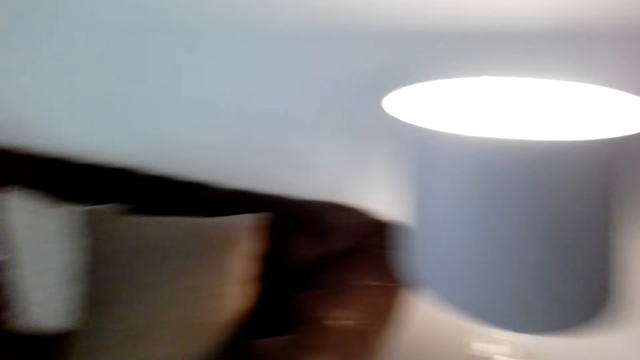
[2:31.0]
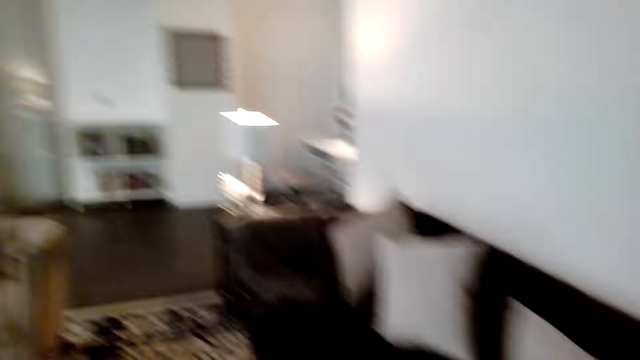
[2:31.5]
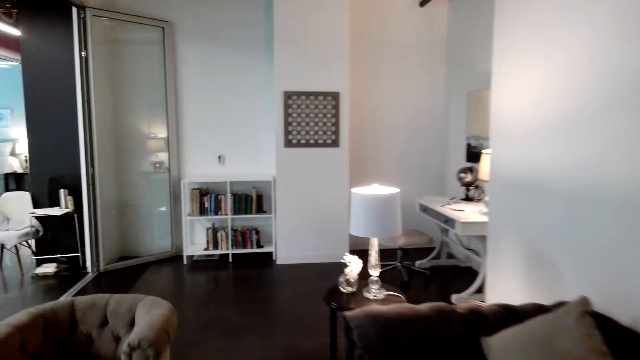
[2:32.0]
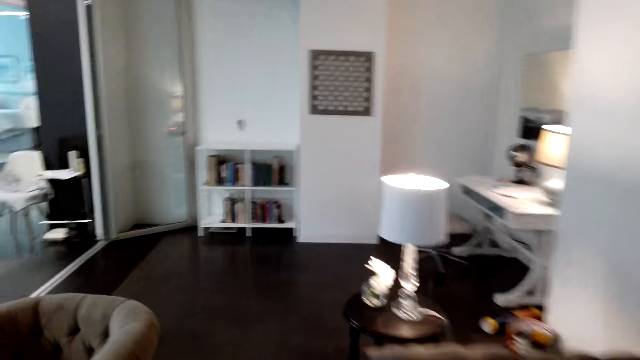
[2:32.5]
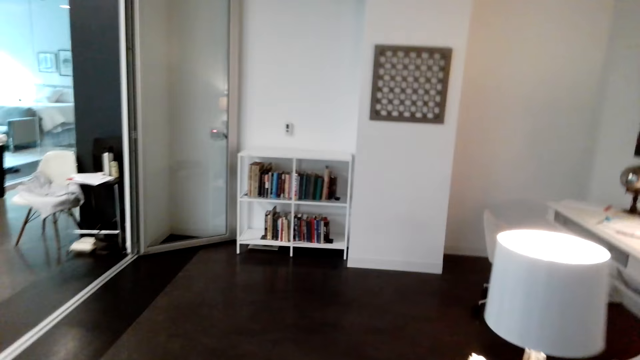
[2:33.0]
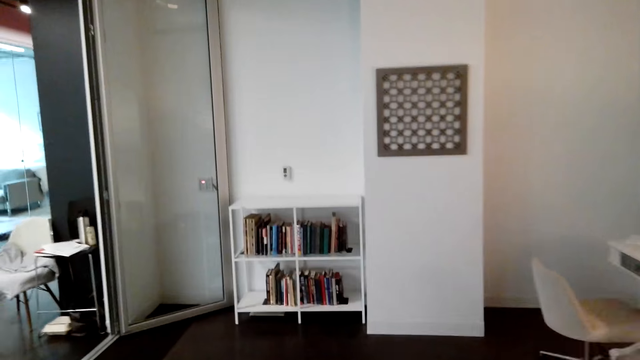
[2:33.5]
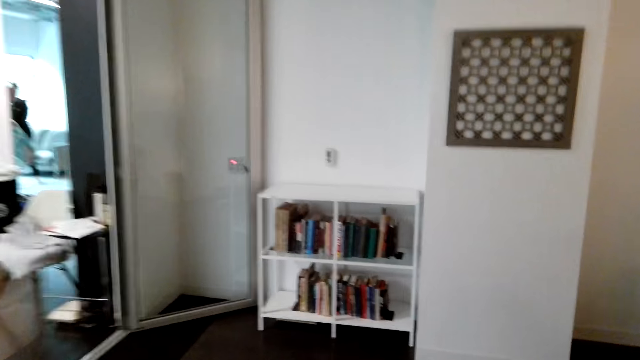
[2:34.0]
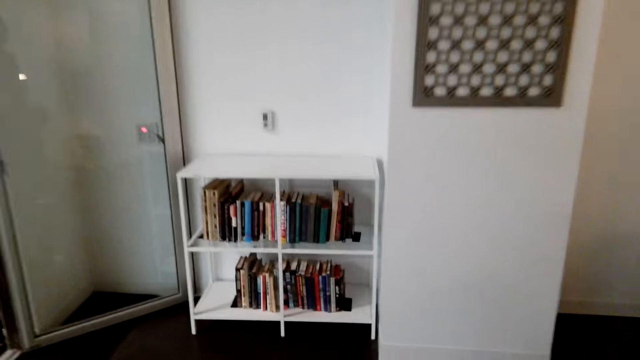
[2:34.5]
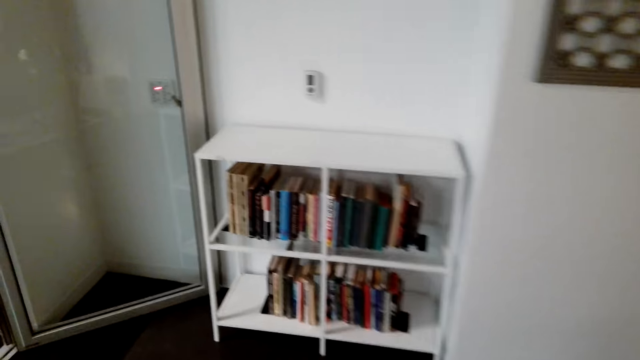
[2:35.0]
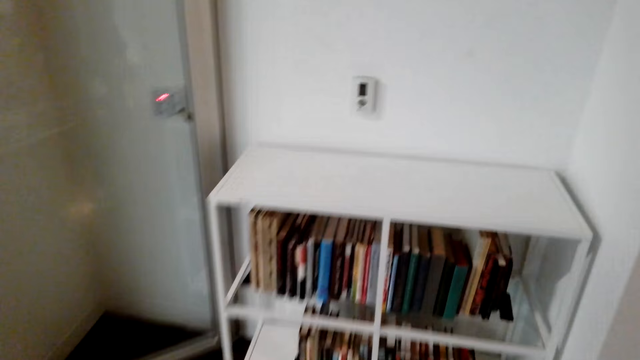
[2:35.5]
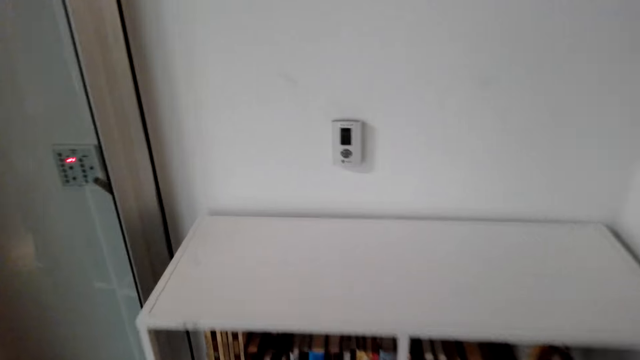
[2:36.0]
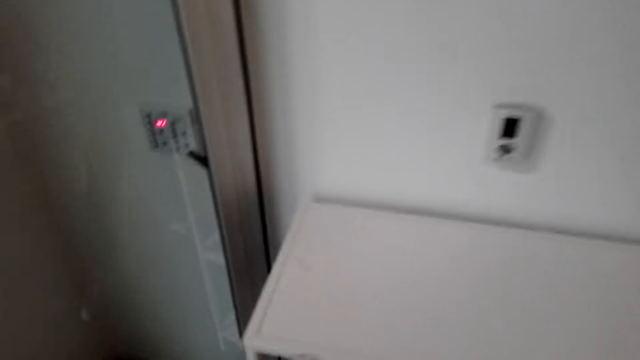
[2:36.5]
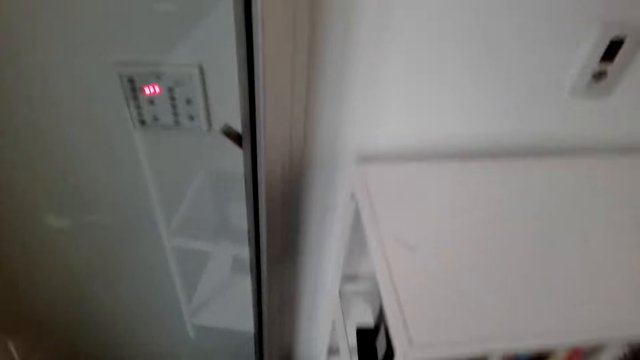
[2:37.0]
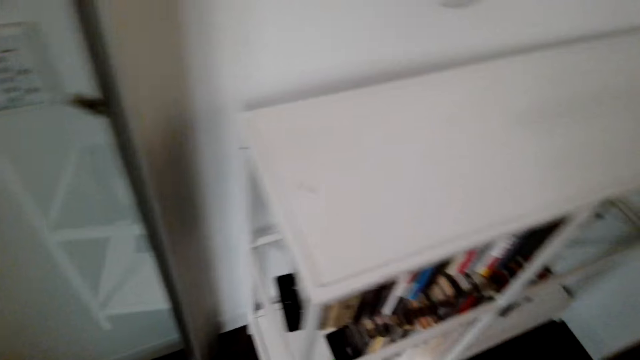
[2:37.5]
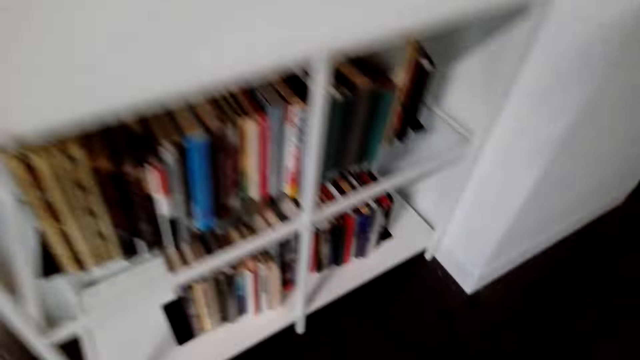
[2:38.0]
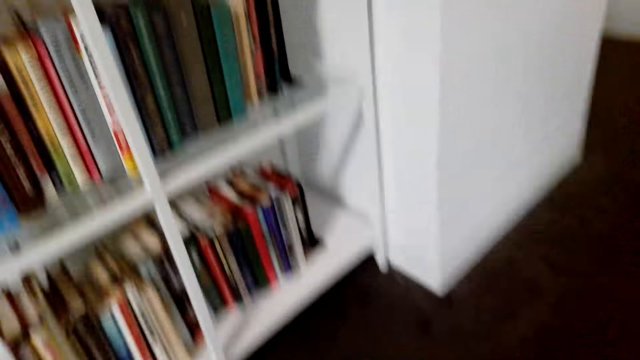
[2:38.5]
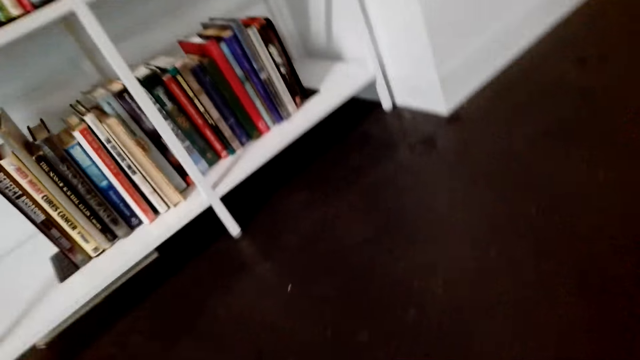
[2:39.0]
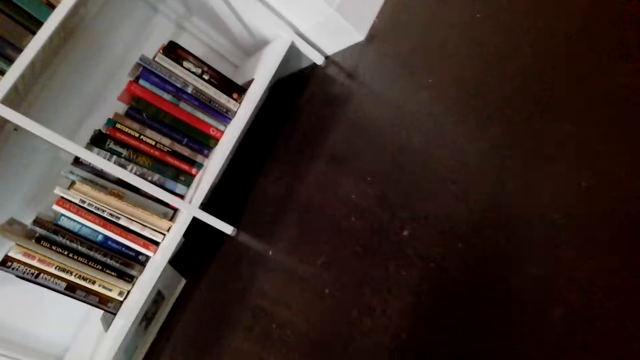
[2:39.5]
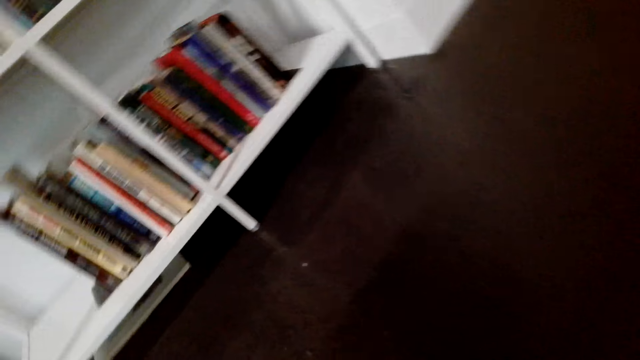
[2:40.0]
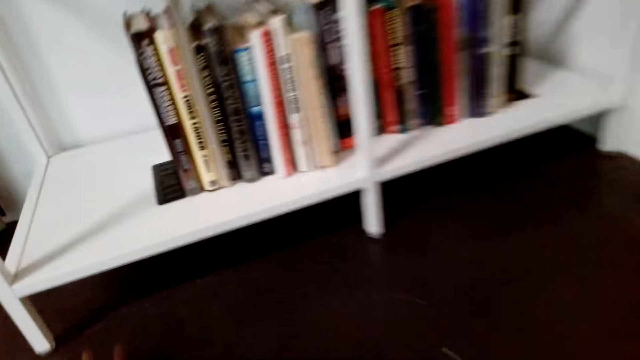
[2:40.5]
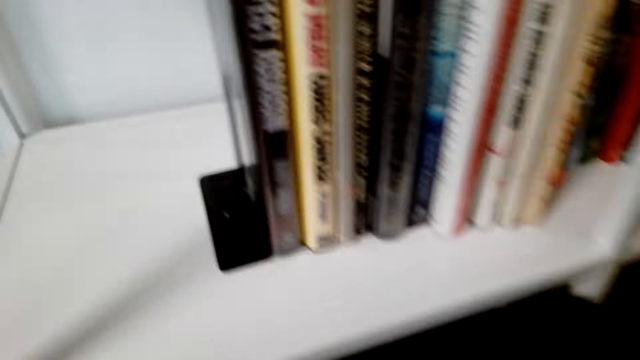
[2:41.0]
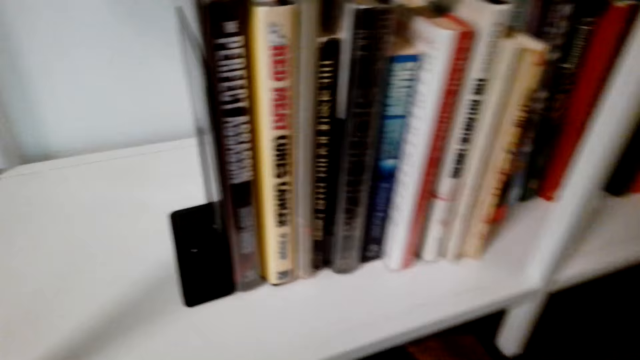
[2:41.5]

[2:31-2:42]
The camera wearer turns around. They walk towards the book shelf. They look around the book shelf. They look under the book shelf.

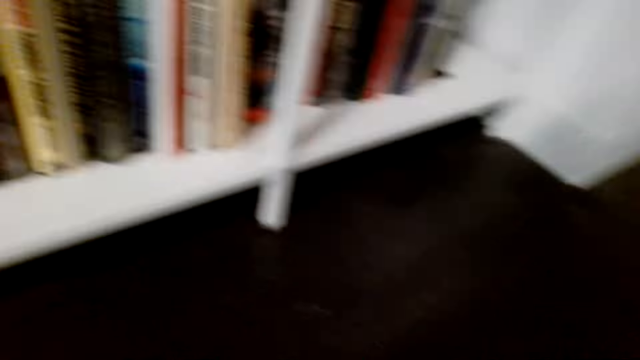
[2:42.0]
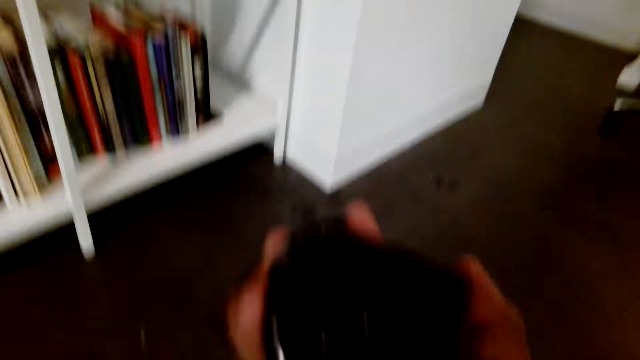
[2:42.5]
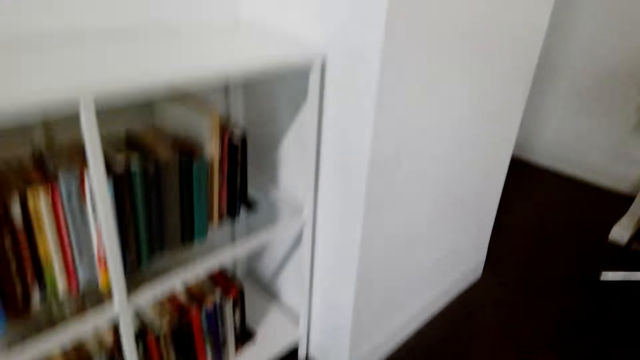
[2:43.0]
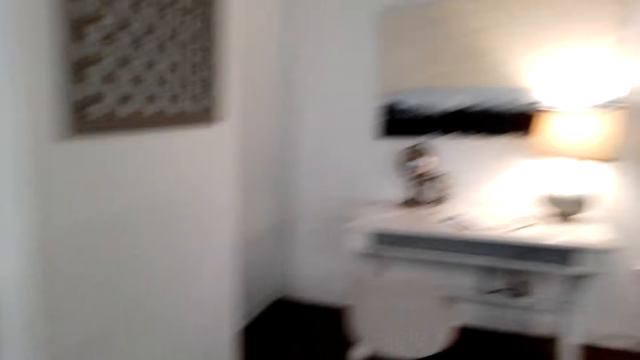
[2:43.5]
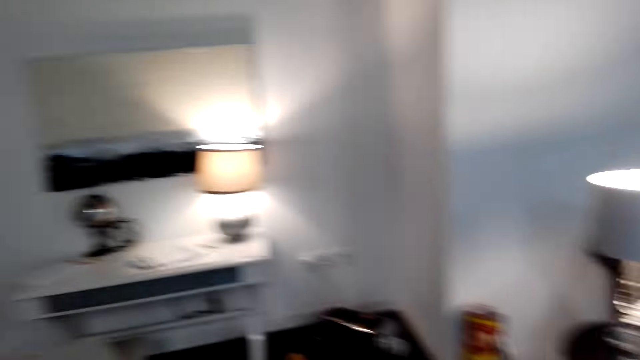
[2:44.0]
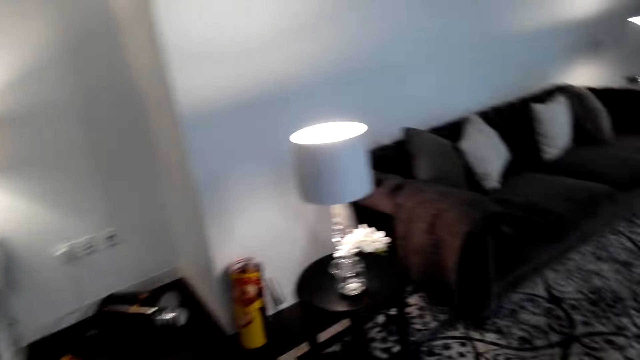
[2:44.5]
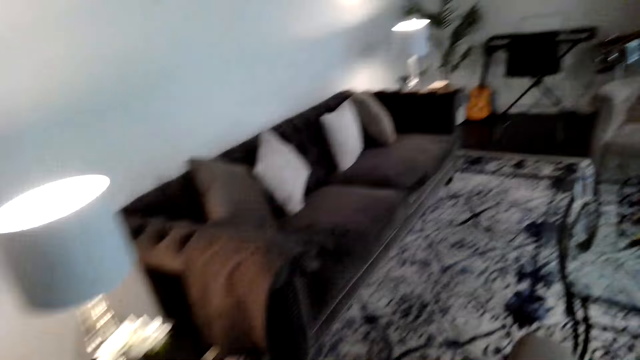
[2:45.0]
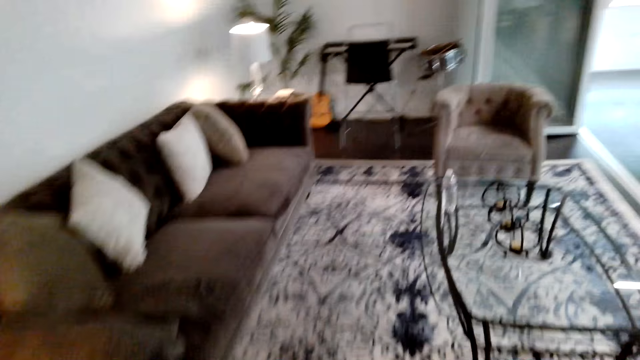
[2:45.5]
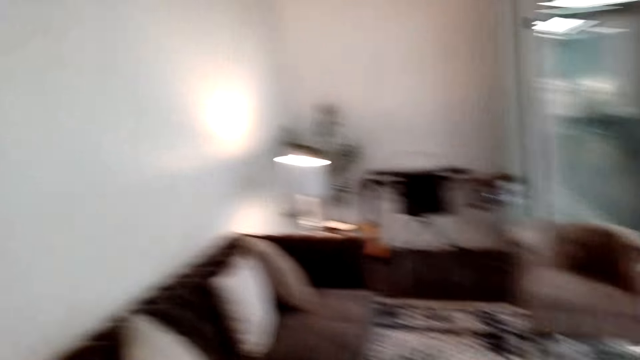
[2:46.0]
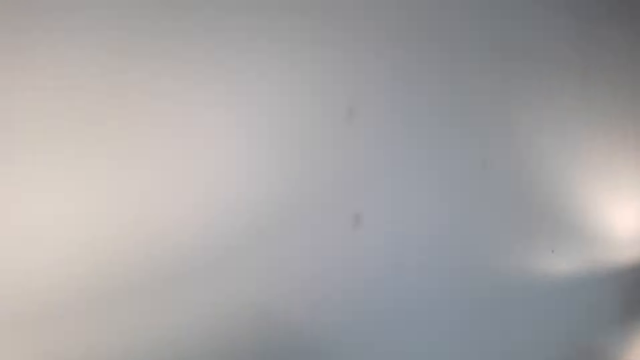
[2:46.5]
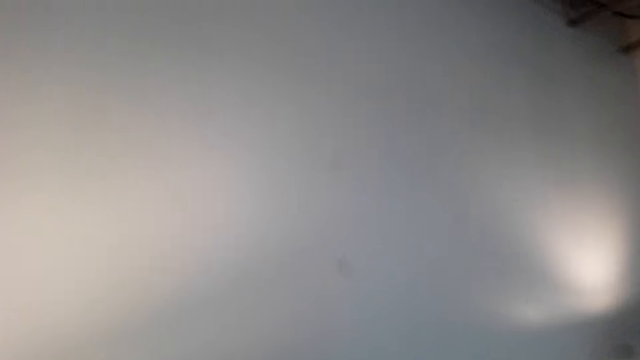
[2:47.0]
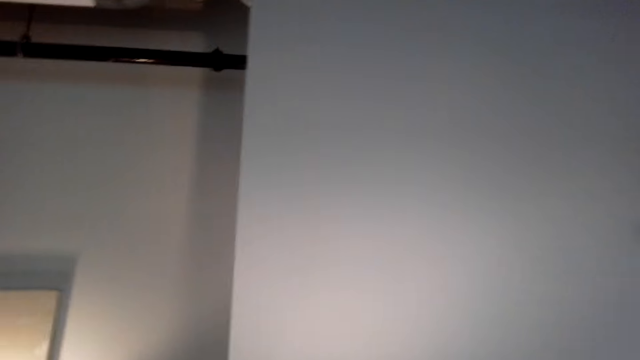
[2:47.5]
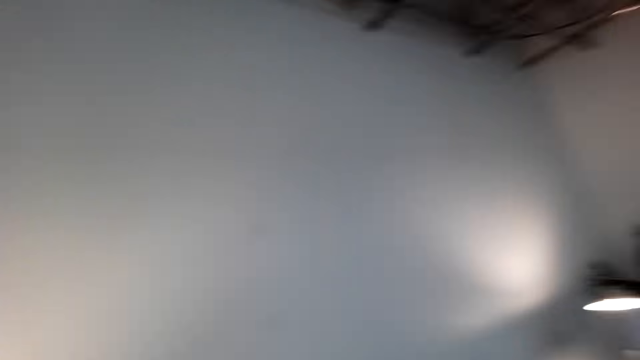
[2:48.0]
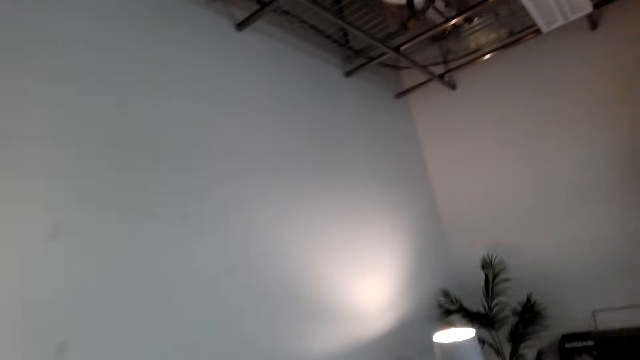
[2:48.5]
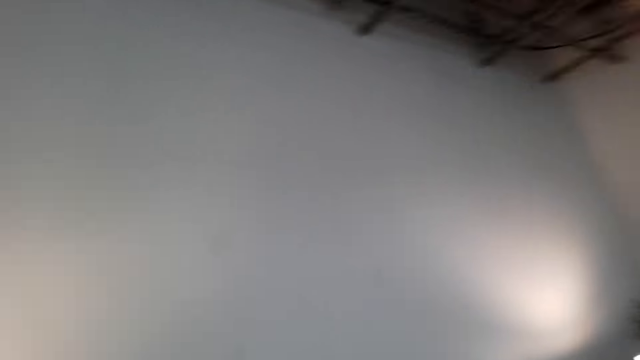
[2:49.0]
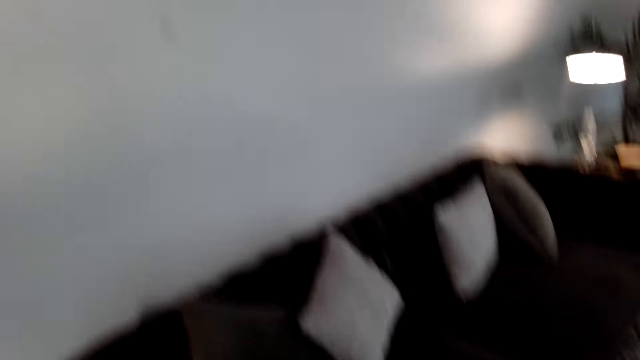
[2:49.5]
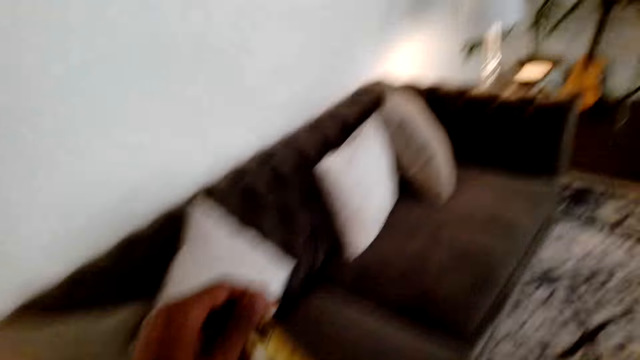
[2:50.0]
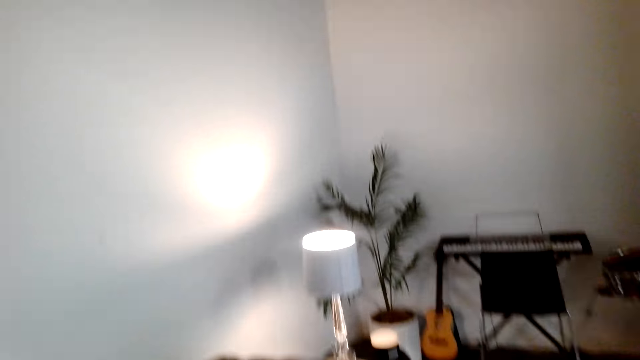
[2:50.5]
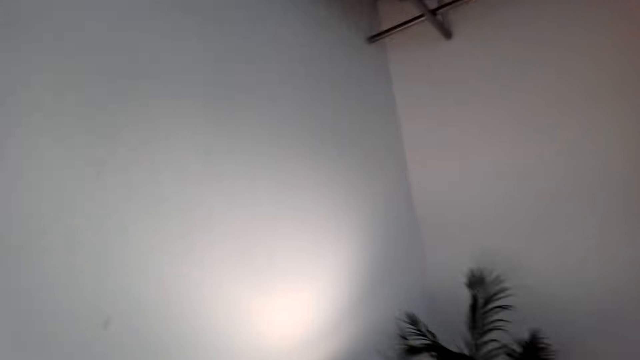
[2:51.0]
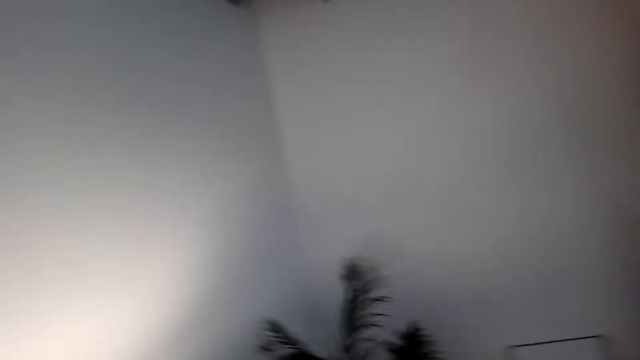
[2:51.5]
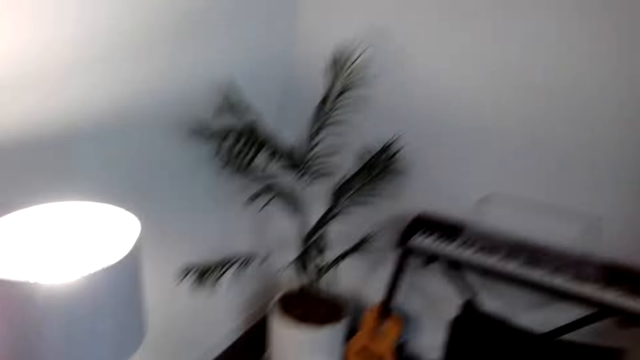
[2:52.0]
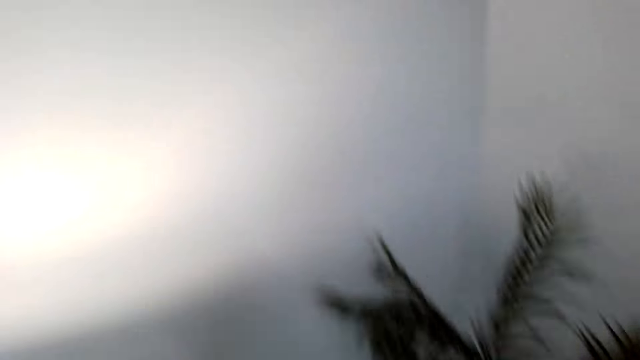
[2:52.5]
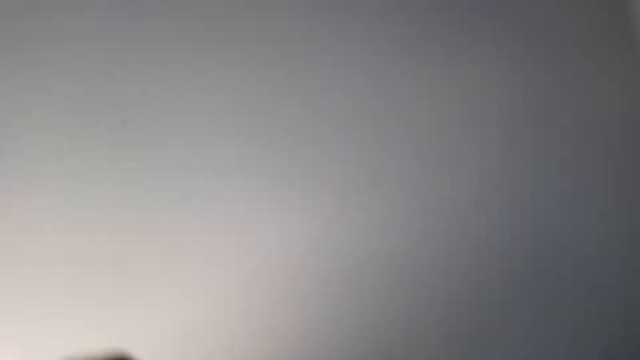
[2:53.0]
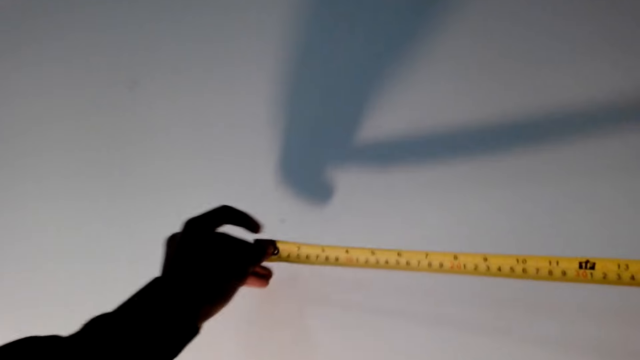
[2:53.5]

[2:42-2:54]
The camera wearer picks a tape measure from under the book shelf. They stand up. They walk to the wall in the room. They look on the walls of the house. They walk towards the wall.
